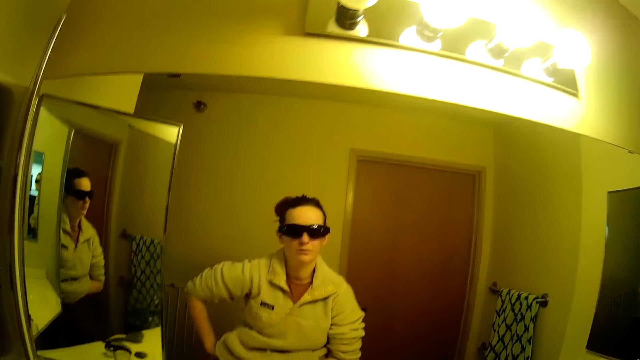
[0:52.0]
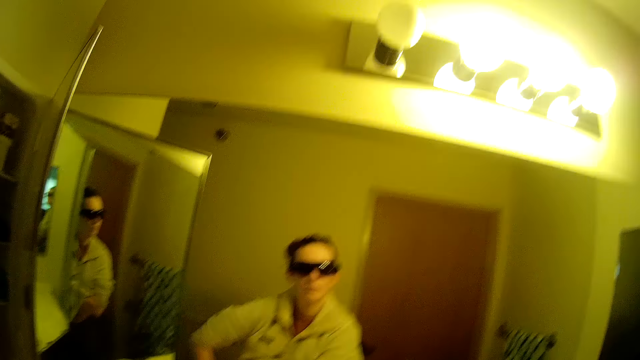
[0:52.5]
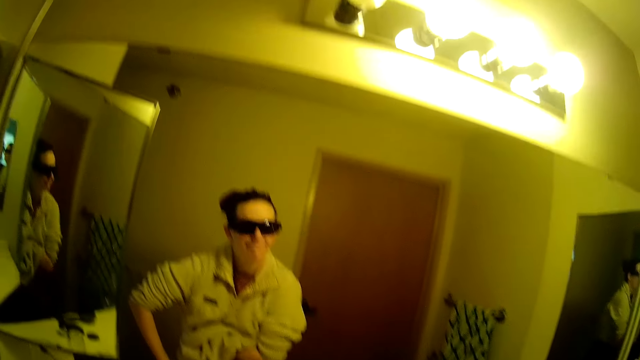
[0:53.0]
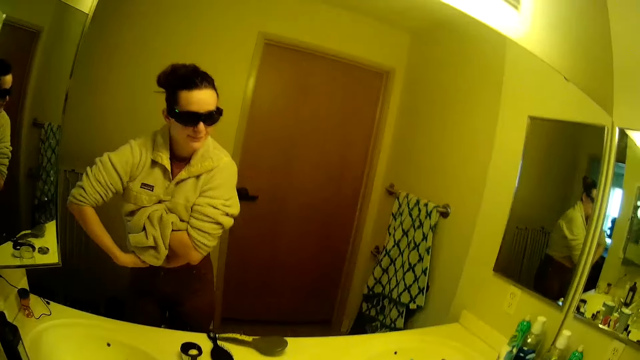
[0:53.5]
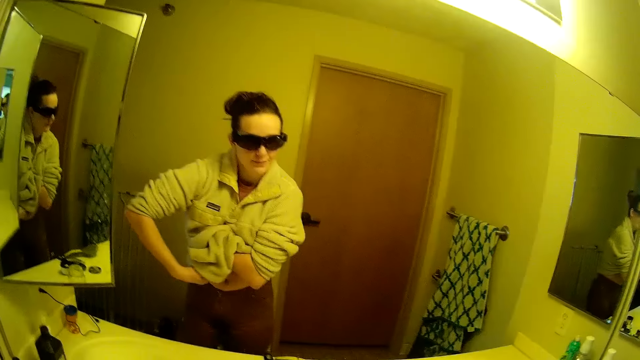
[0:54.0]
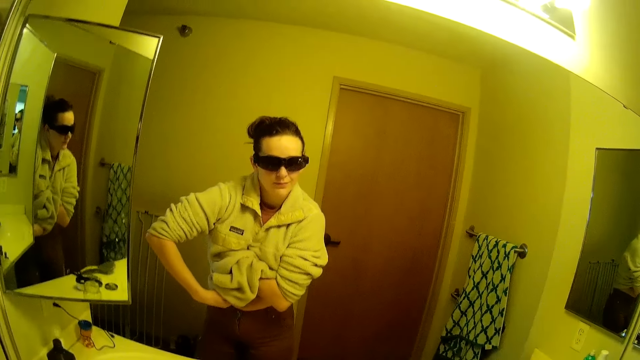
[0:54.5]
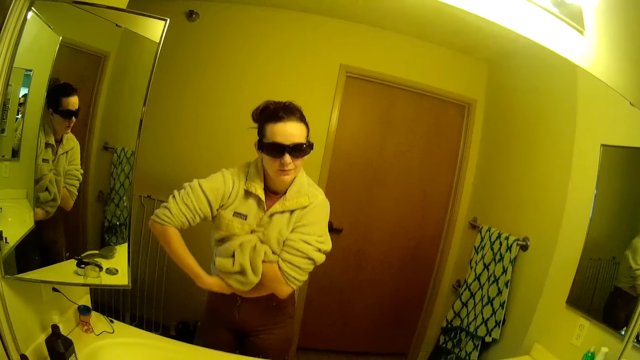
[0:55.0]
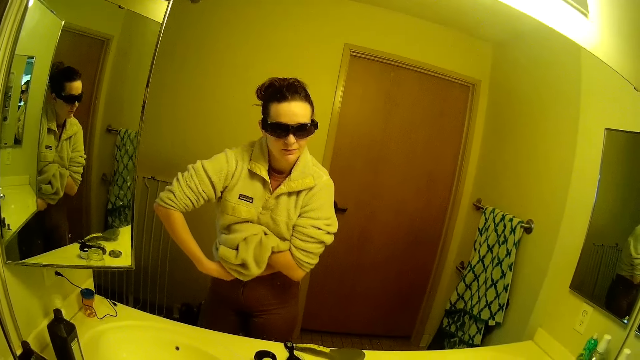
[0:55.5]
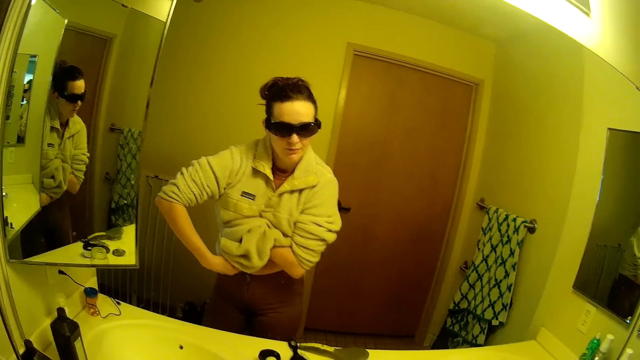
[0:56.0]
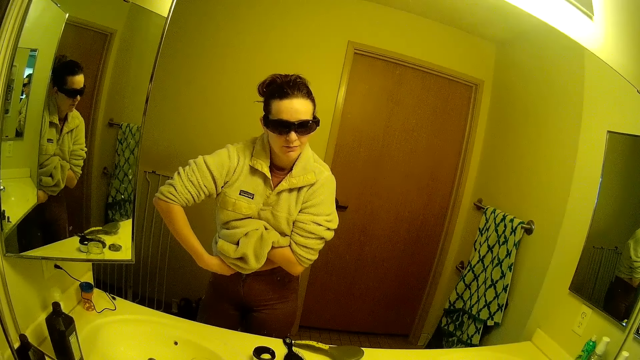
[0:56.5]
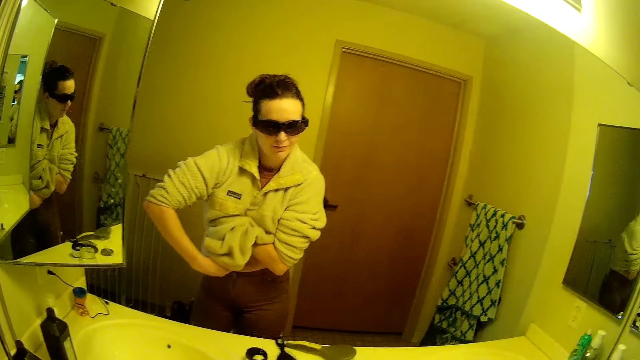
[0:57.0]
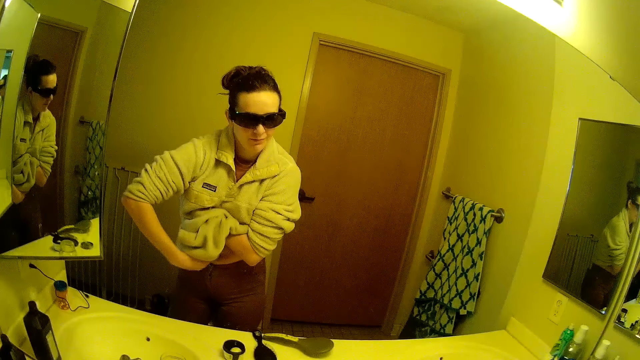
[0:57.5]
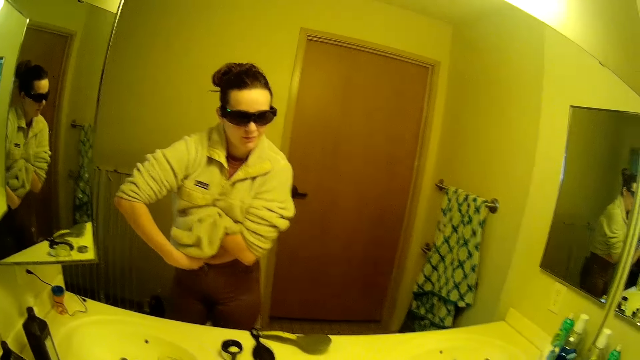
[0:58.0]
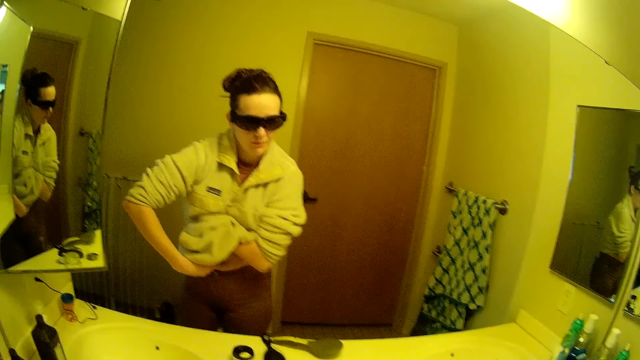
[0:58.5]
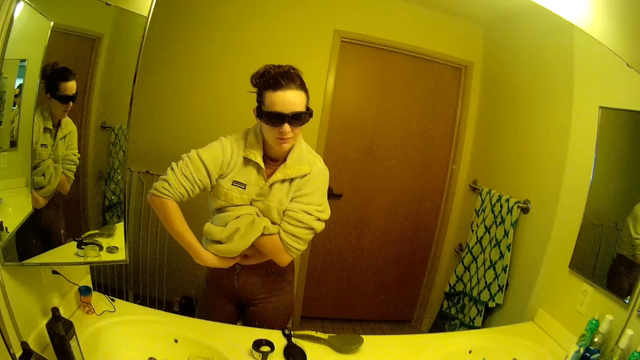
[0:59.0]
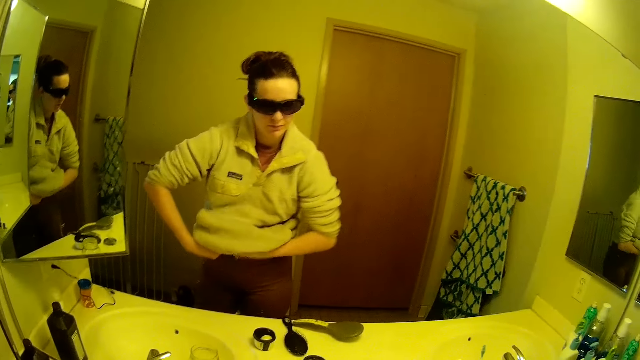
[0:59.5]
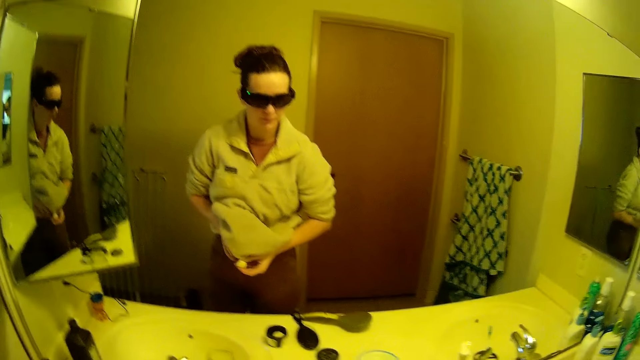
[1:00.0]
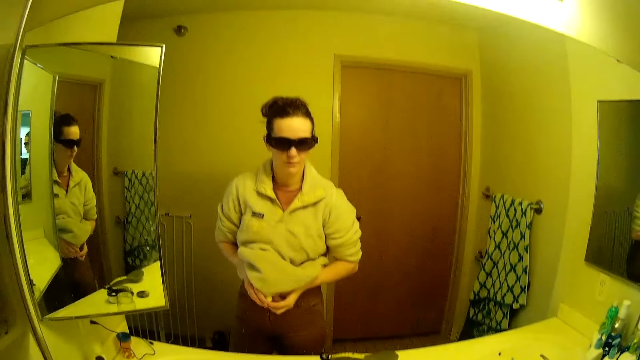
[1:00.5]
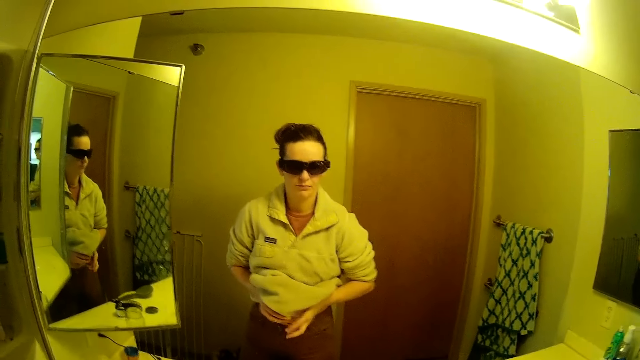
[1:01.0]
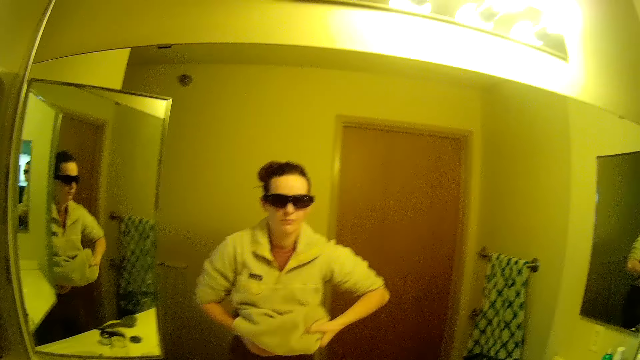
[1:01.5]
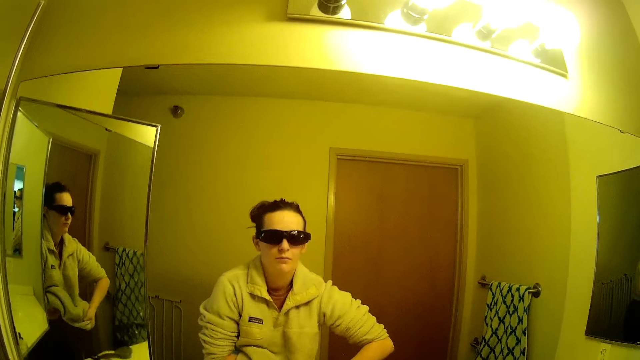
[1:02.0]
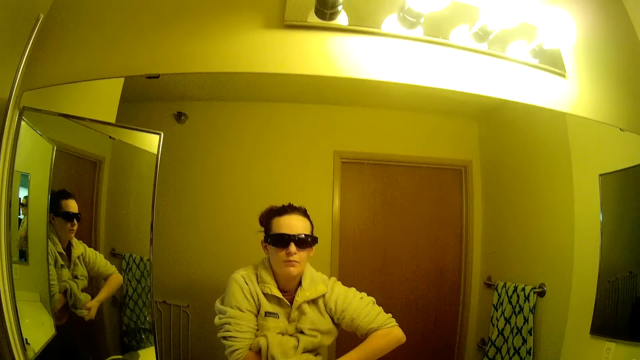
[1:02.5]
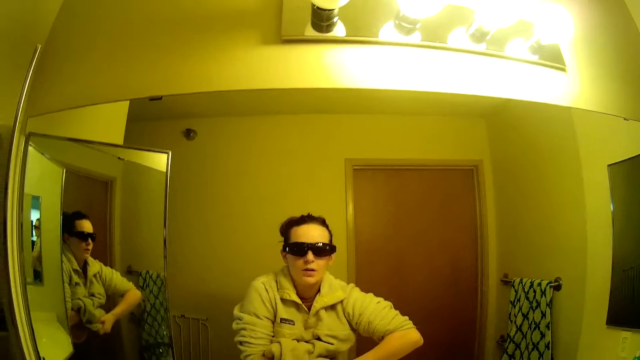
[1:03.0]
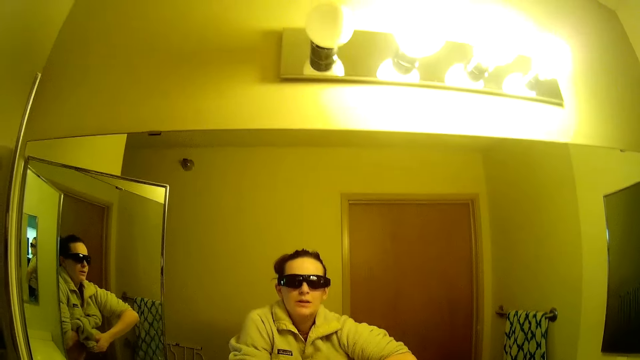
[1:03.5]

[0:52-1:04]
The camera wearer applies the roll-on under her armpit.

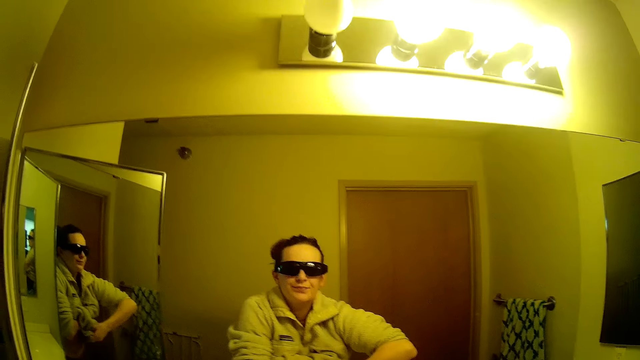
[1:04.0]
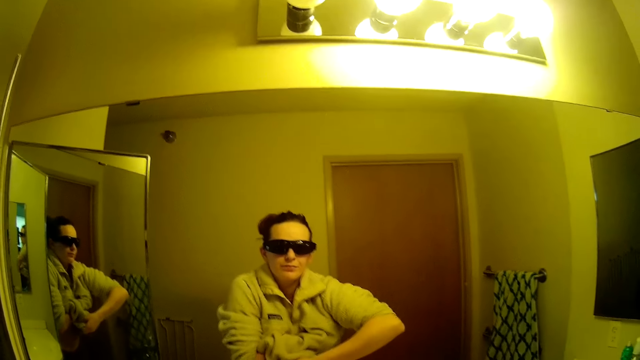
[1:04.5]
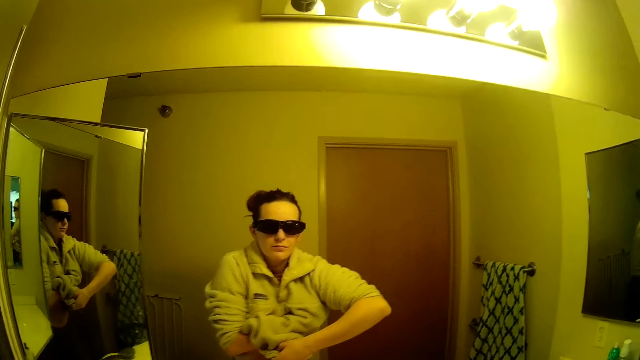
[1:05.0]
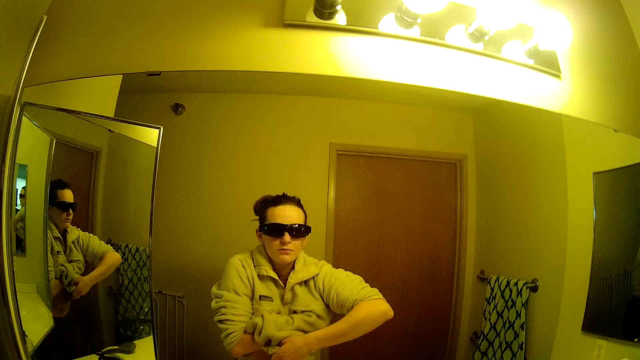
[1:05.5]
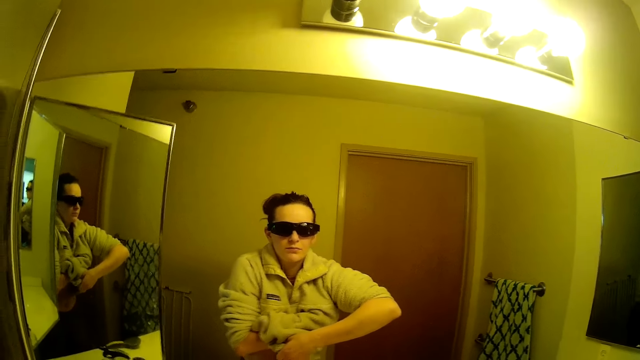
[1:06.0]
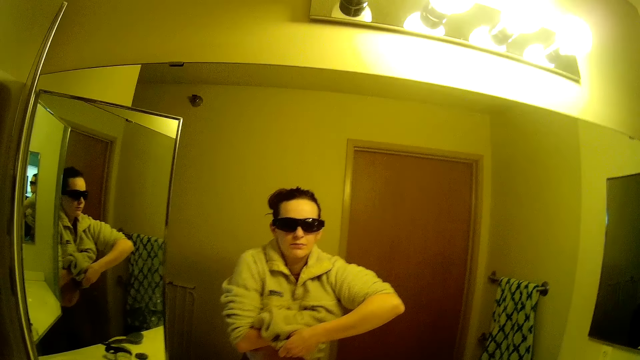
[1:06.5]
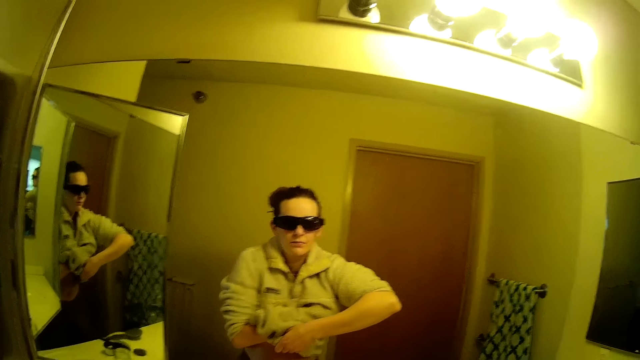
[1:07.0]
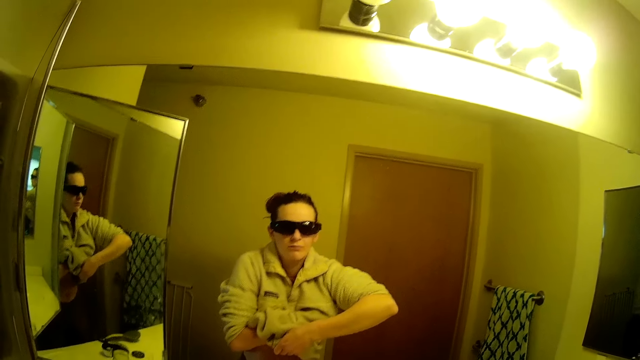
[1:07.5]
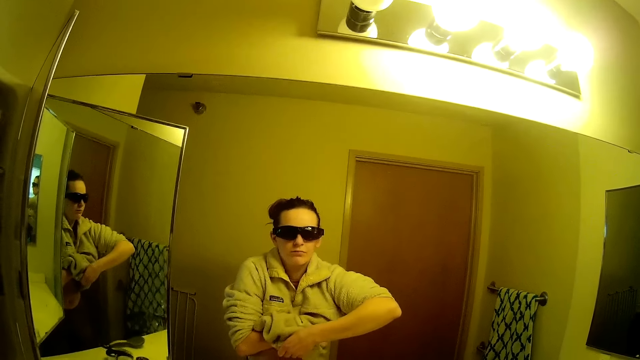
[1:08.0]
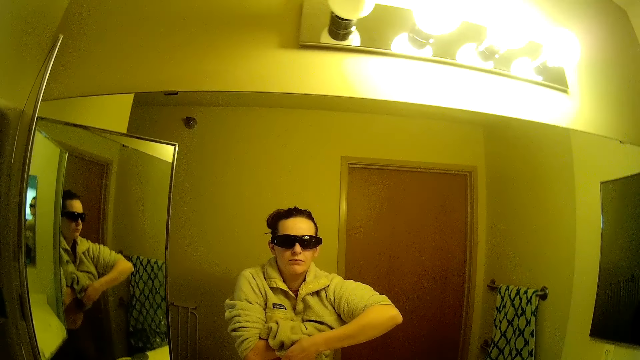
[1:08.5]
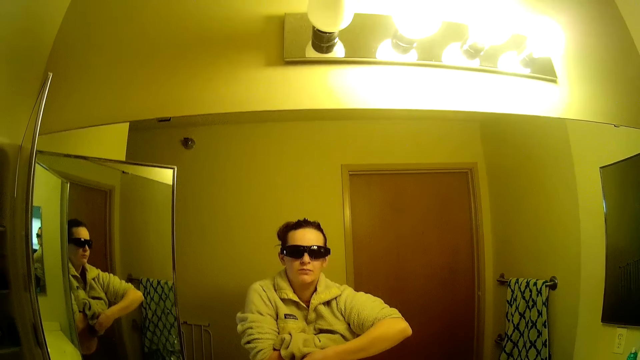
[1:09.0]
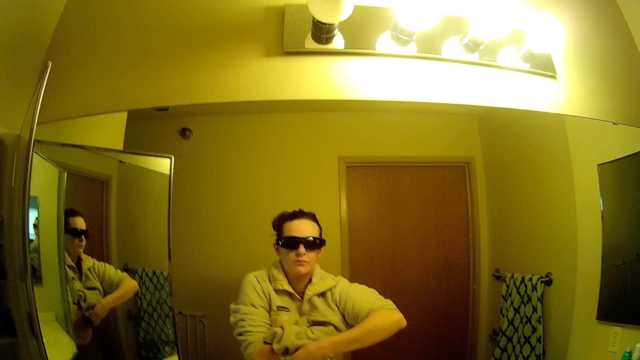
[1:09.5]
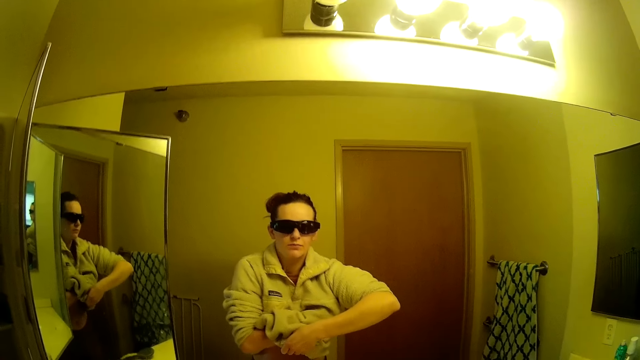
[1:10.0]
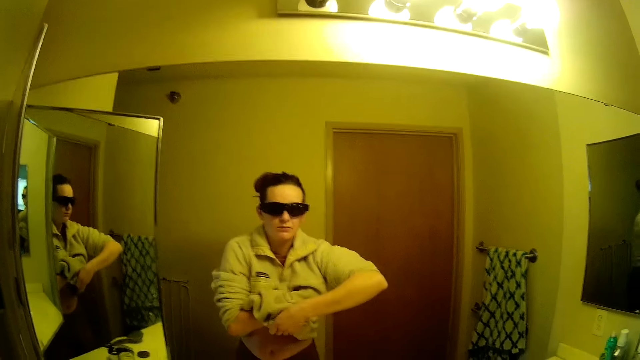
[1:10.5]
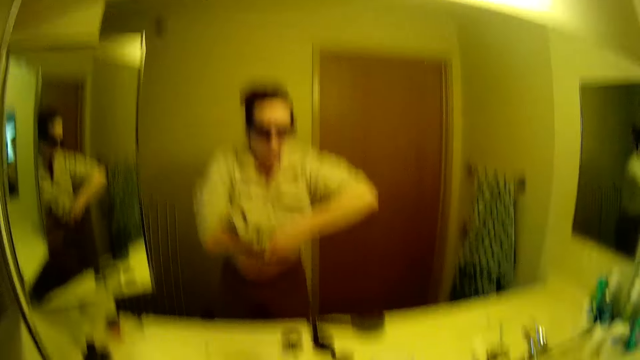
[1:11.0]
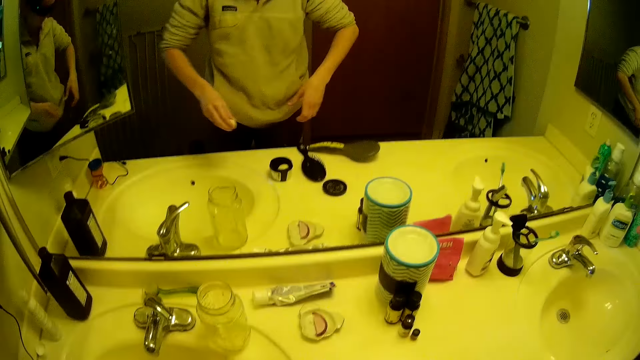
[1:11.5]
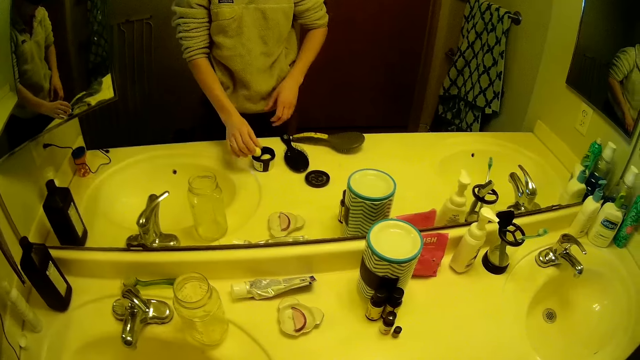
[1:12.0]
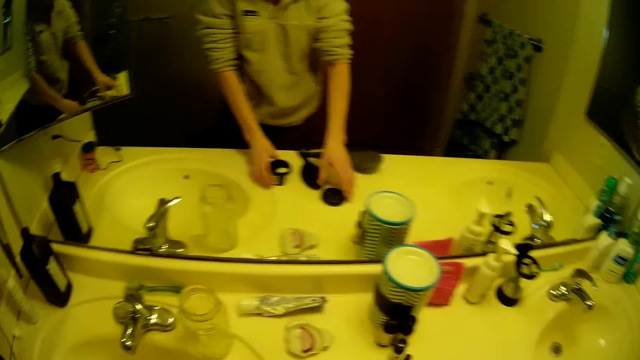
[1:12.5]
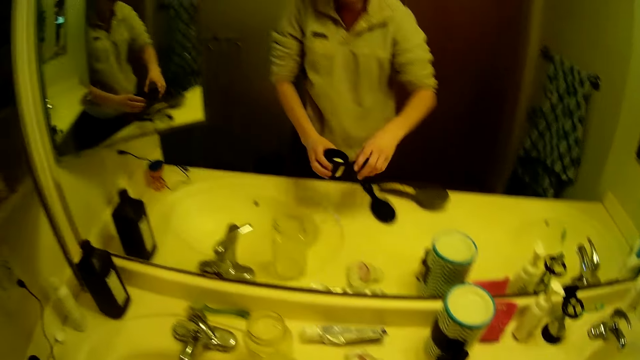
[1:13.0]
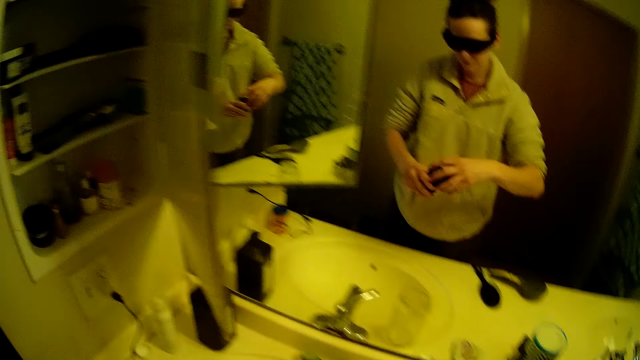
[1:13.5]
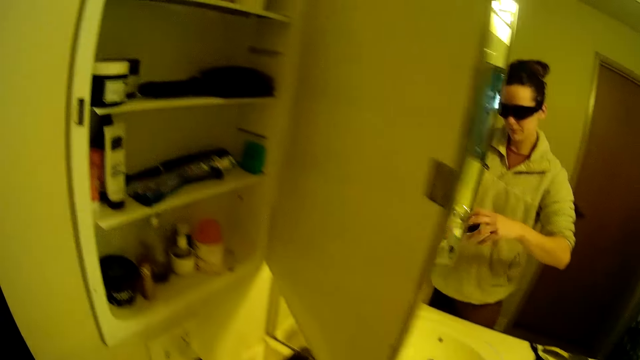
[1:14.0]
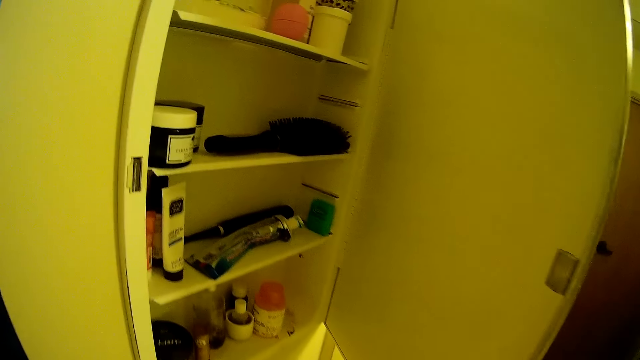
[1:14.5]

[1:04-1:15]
The camera wearer drops the solid cream in the container. They cover the container.
